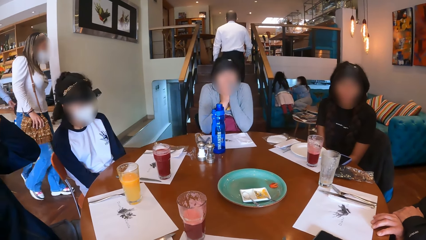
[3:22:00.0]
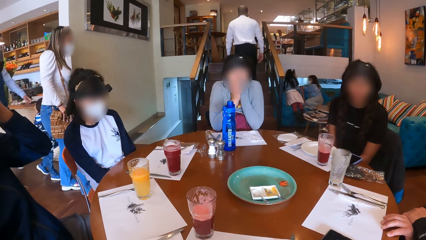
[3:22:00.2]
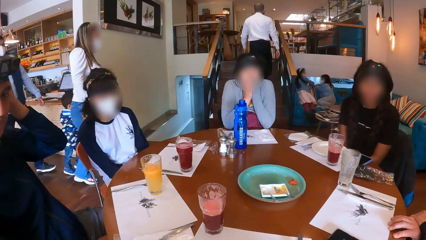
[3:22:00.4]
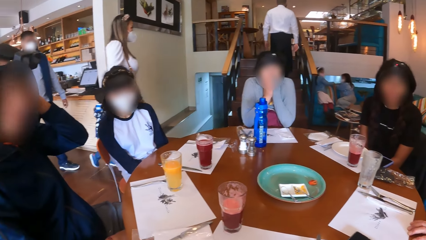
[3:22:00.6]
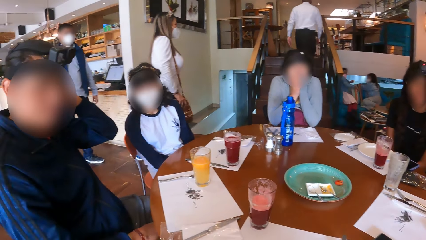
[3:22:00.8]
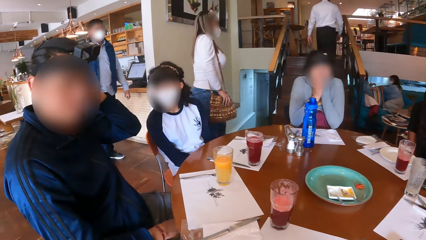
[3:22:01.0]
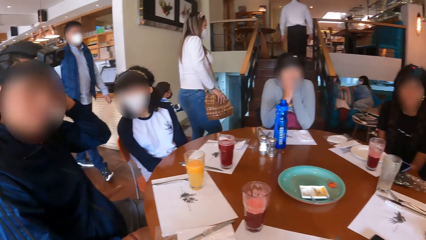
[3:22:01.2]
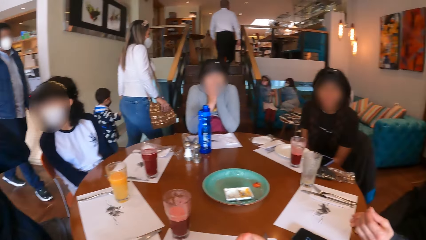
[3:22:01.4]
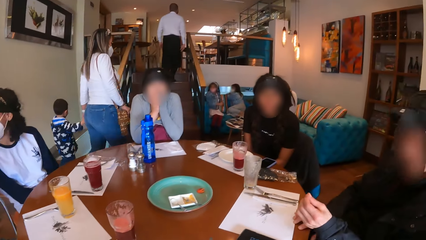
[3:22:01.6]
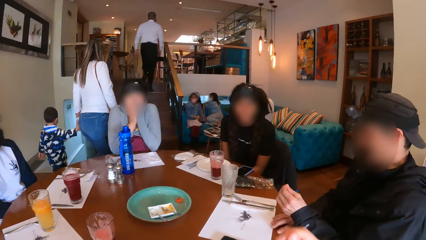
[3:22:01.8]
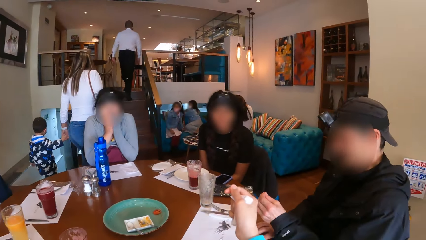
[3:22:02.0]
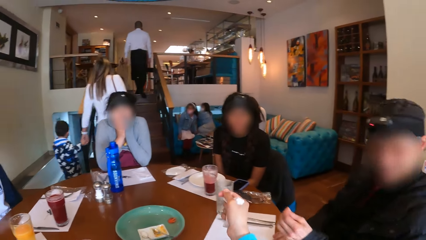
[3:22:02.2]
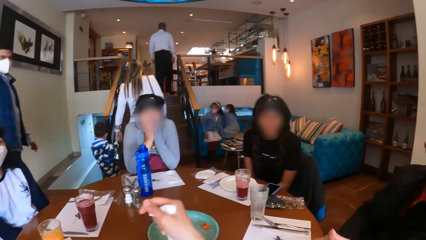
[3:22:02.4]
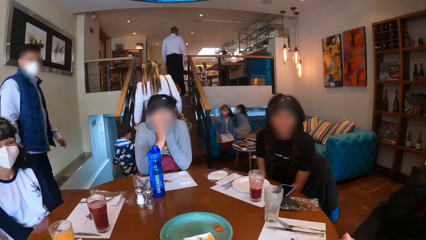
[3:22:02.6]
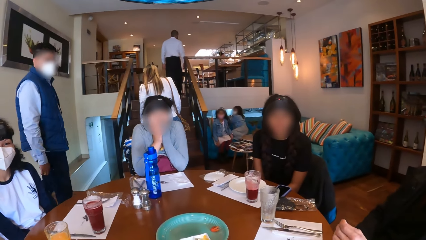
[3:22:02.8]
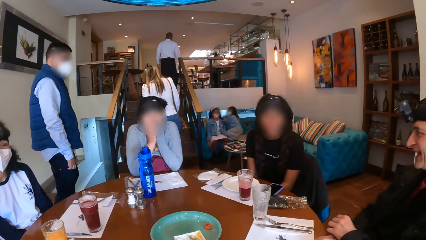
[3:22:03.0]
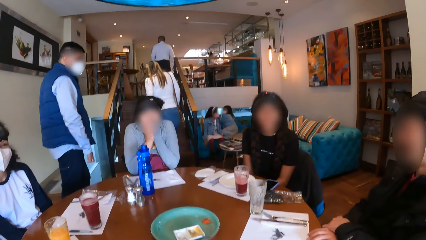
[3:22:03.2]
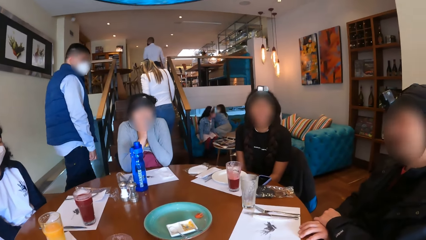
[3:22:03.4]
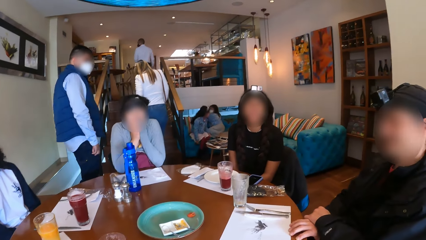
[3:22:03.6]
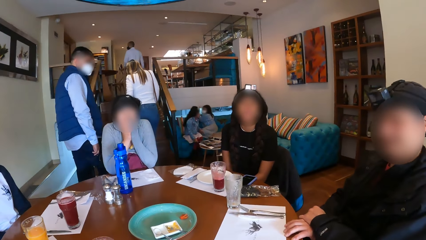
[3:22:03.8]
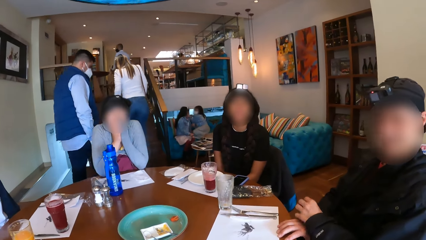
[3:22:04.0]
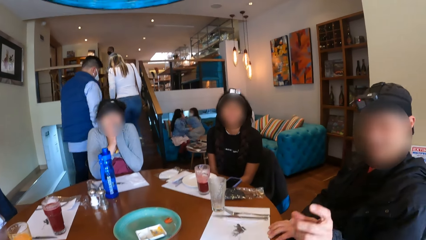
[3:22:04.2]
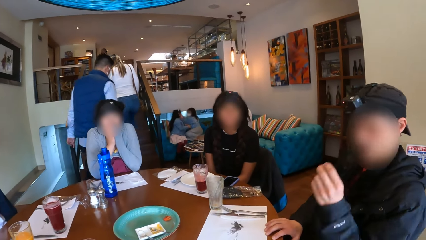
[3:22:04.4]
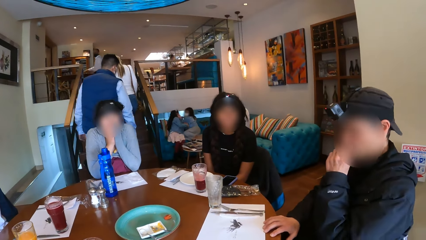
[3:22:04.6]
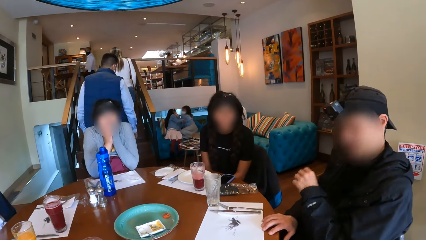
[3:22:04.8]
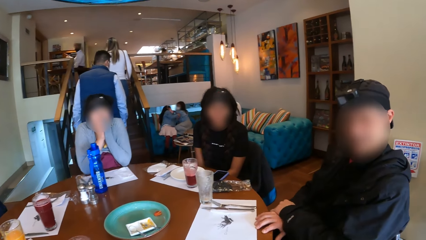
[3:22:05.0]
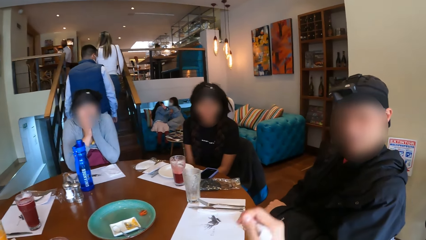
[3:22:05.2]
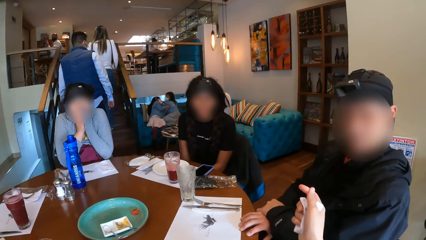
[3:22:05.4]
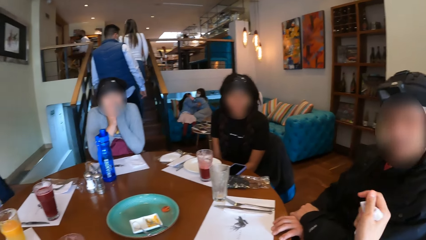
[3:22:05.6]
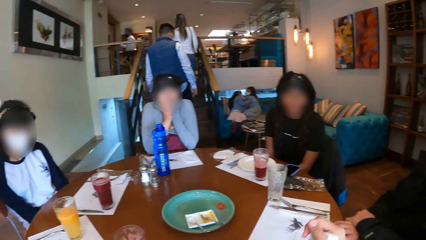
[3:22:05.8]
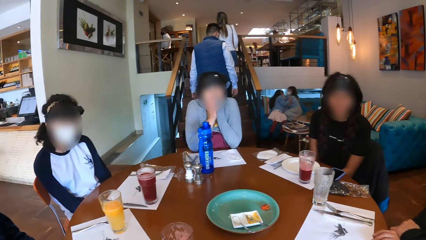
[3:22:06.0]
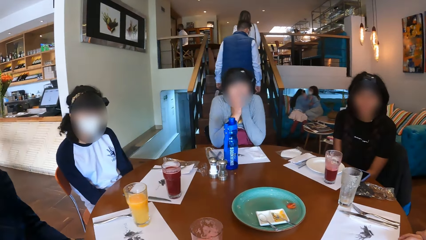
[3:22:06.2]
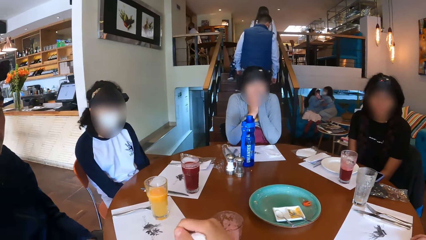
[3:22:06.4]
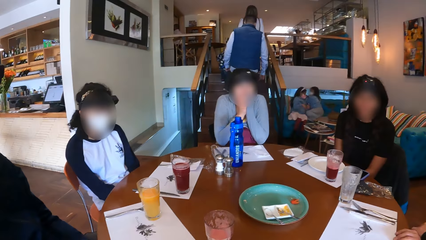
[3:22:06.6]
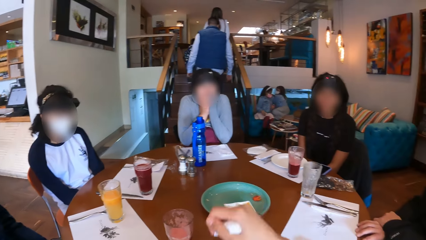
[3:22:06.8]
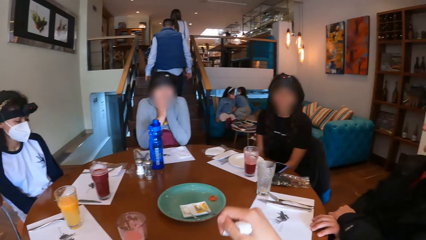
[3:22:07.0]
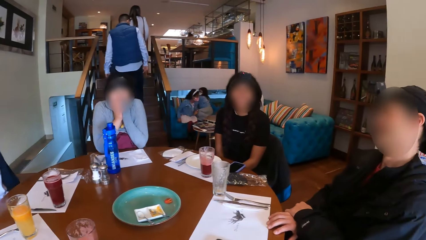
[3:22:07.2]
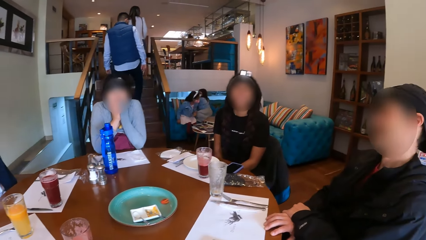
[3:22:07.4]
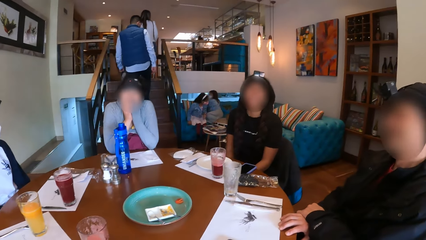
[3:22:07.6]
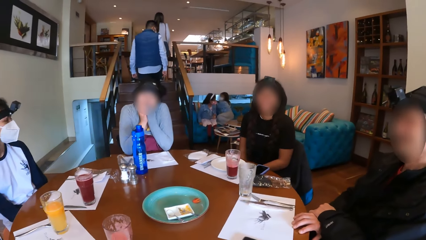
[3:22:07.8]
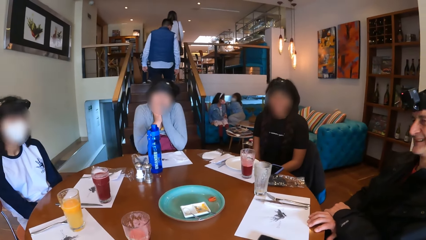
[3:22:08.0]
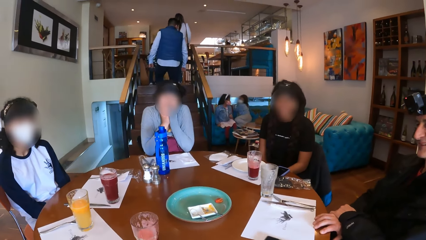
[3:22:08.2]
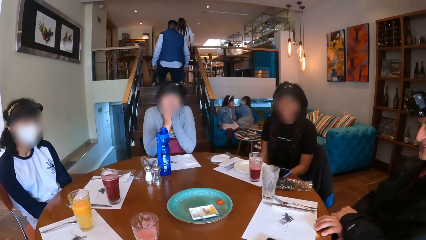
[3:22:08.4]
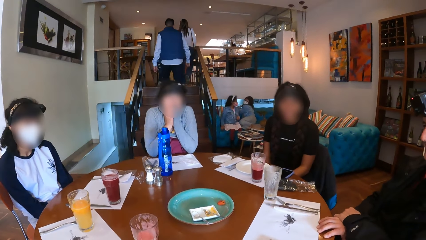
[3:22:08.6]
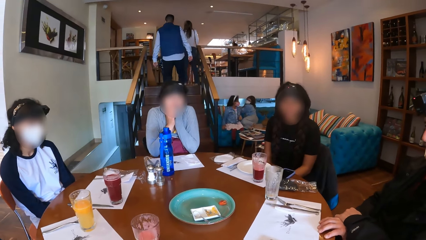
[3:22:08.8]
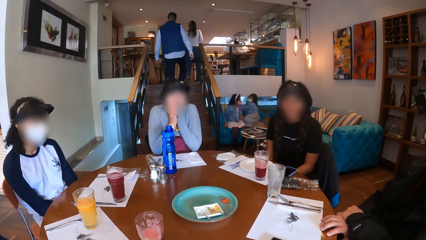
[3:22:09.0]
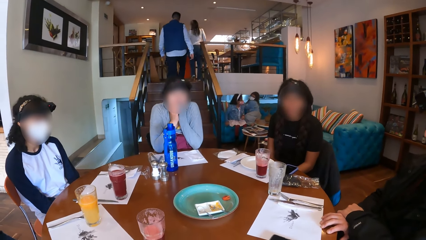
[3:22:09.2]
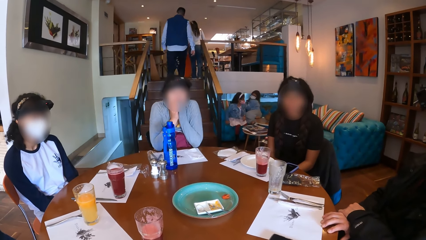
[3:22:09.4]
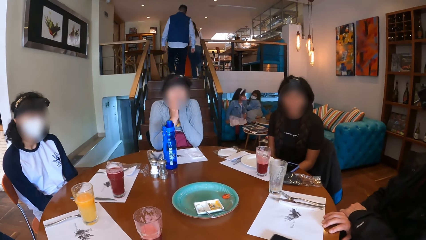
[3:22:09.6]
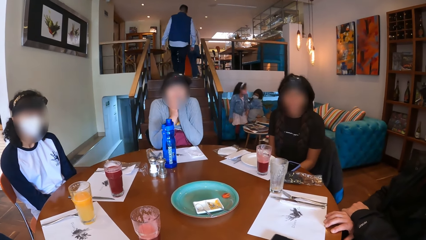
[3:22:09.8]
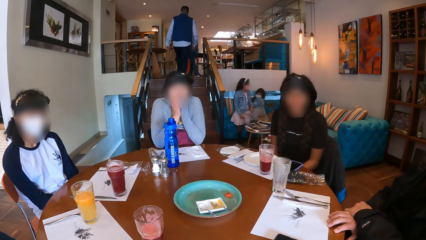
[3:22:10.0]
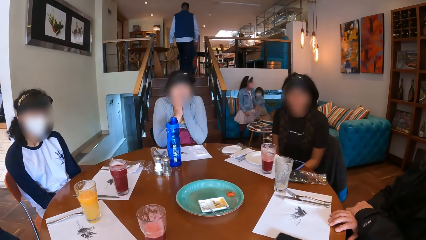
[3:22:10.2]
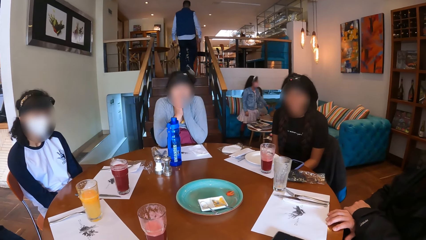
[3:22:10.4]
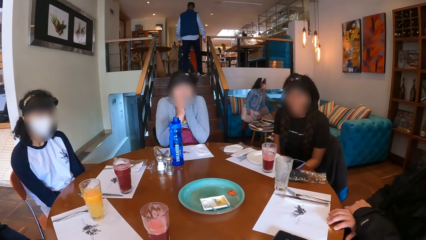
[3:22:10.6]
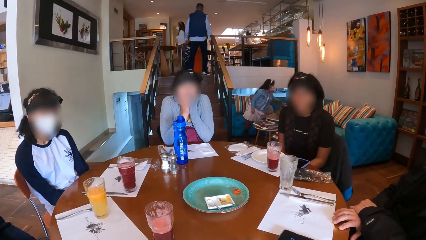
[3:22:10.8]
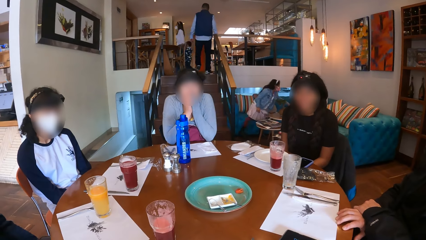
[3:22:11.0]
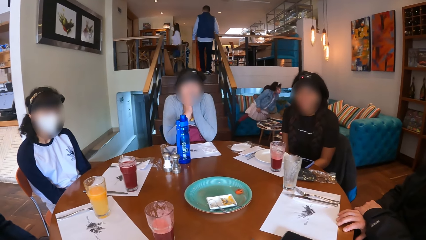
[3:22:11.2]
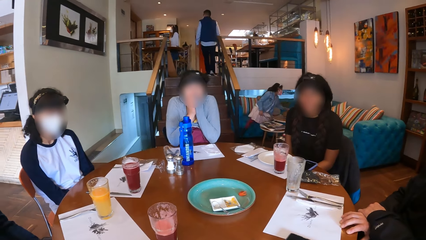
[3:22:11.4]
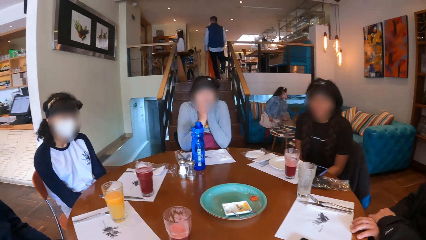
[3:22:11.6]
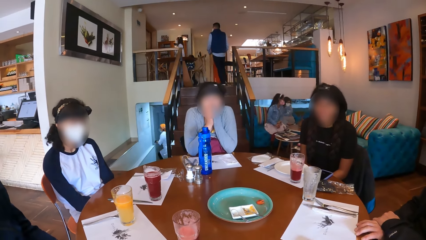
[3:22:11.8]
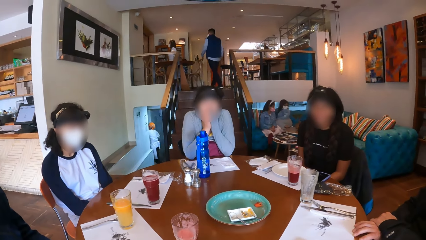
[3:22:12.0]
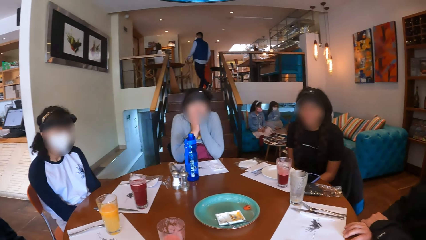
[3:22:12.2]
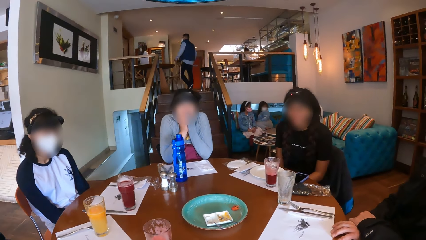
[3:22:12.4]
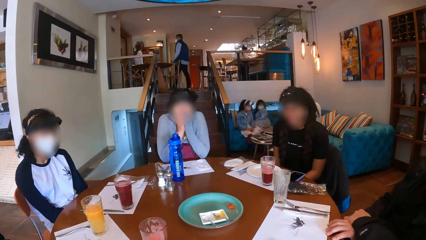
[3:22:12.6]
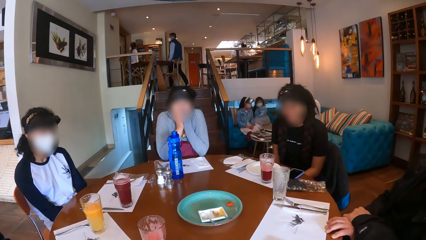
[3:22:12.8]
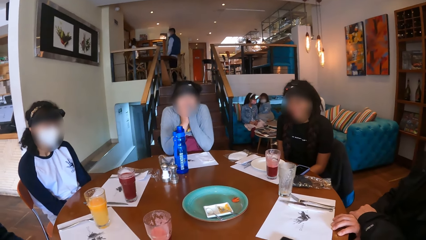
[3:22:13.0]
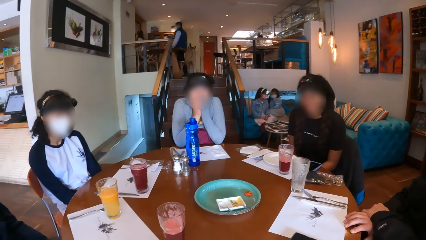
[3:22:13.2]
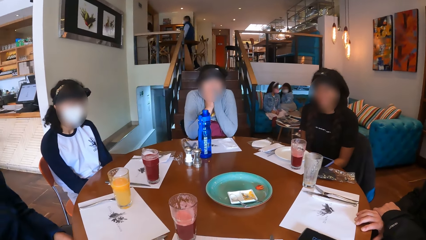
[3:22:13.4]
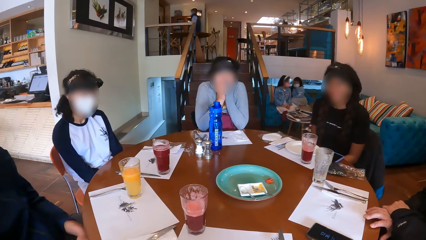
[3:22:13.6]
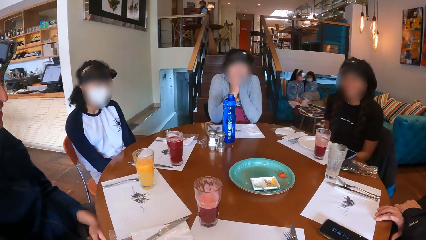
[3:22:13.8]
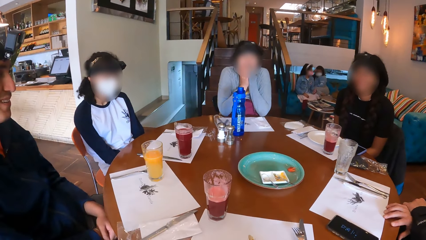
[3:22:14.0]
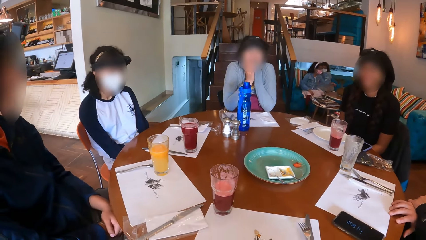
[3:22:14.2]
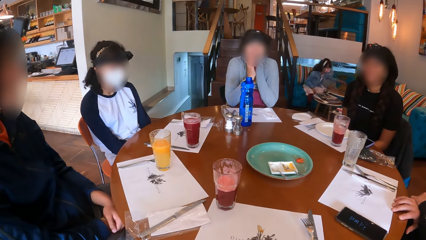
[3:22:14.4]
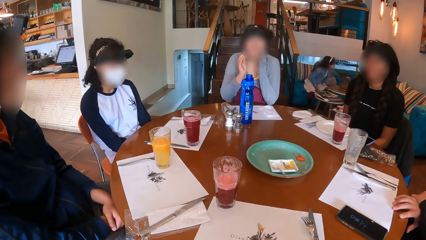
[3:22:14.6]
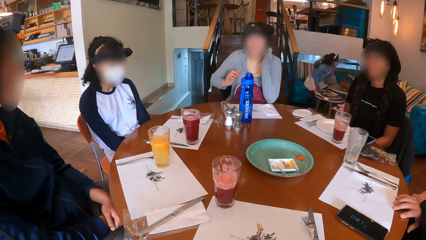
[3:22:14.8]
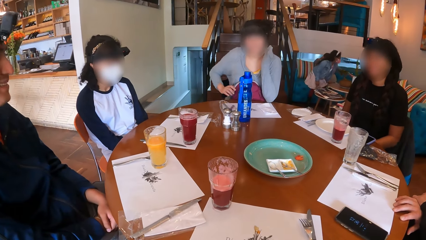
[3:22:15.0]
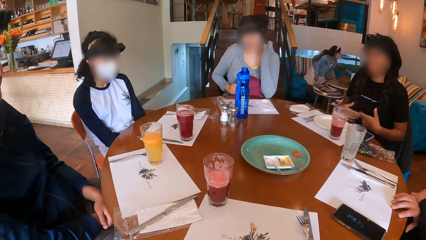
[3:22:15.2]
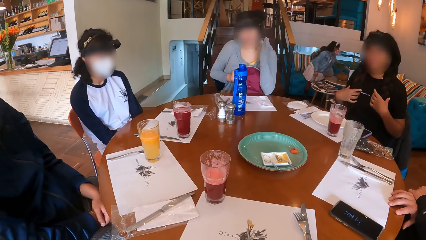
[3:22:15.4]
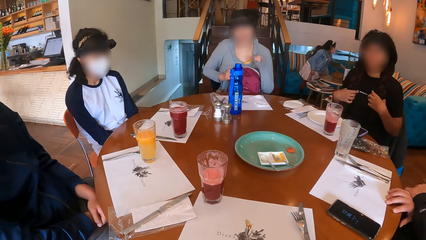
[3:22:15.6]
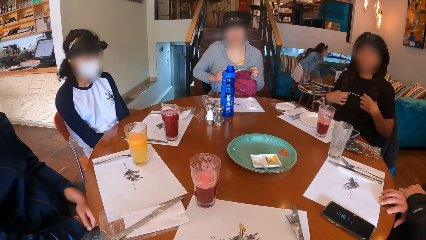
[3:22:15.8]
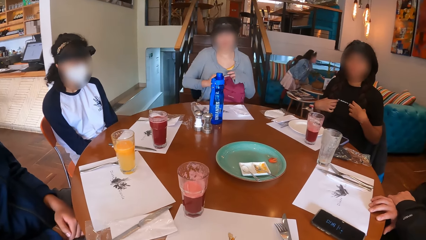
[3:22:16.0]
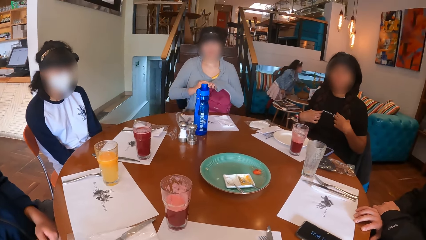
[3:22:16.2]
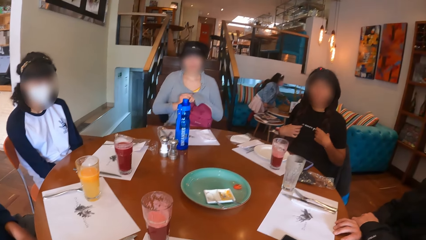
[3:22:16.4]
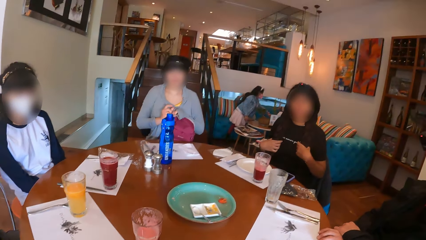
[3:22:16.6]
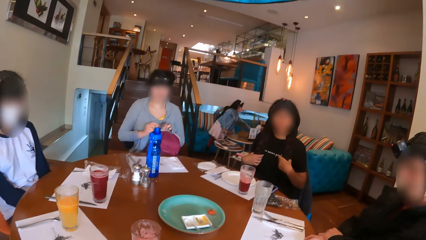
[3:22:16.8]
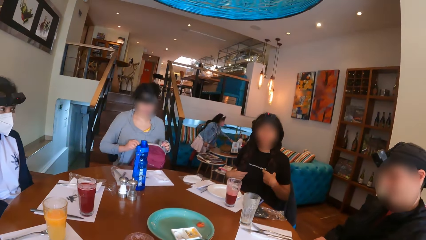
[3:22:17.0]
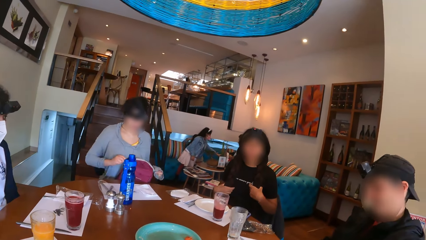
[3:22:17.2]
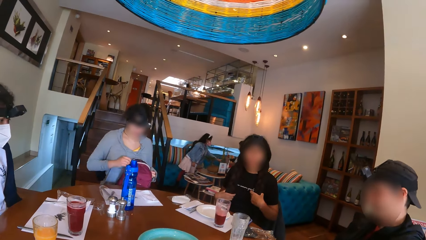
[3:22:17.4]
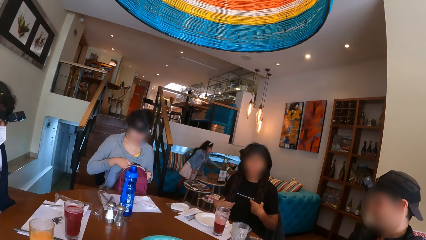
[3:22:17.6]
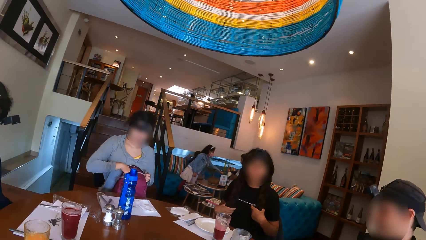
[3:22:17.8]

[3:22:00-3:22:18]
The camera wearer gestures with his right hand. A woman picks up the bag from her lap with her right hand. Another woman holds her hair with her hands. The first woman drops the bag on her lap with her left hand. She holds the zip of the bag on her lap with her left hand. She unzips the bag on her lap with her left hand.
